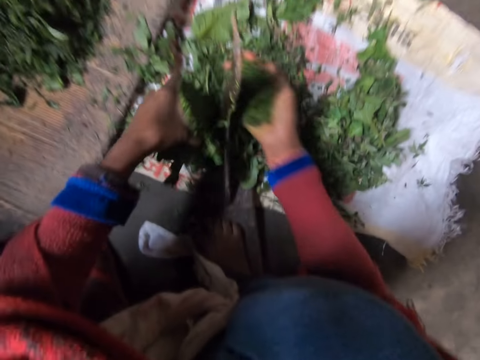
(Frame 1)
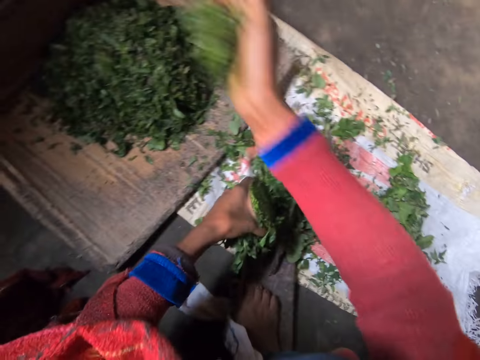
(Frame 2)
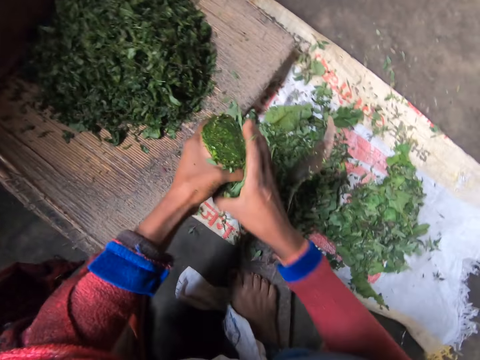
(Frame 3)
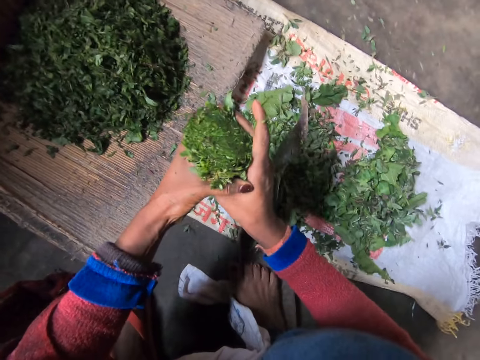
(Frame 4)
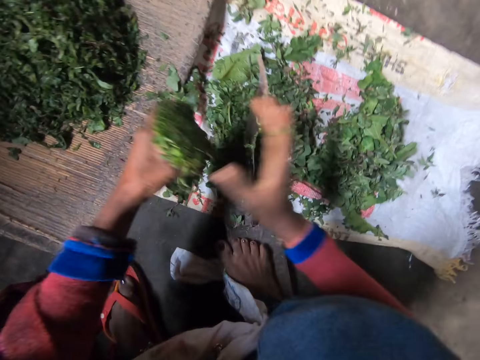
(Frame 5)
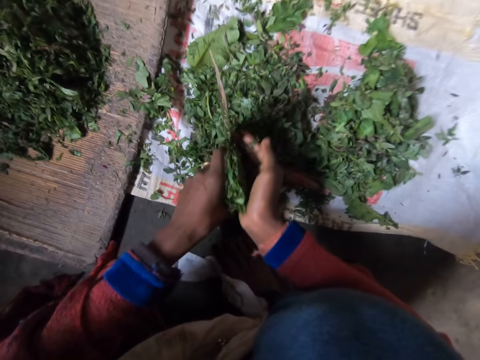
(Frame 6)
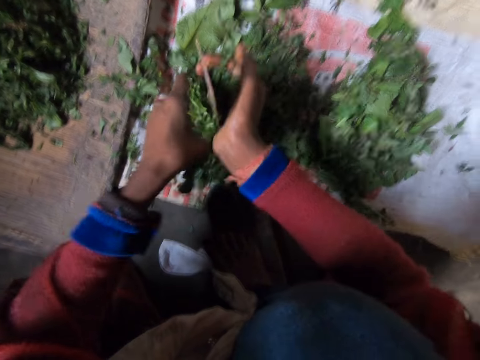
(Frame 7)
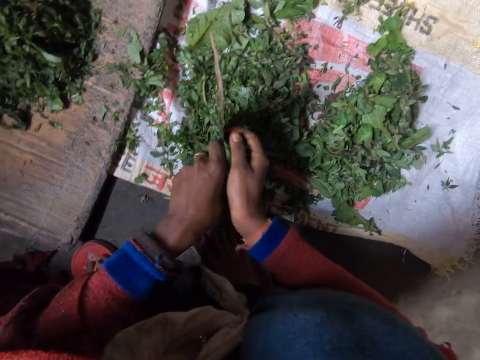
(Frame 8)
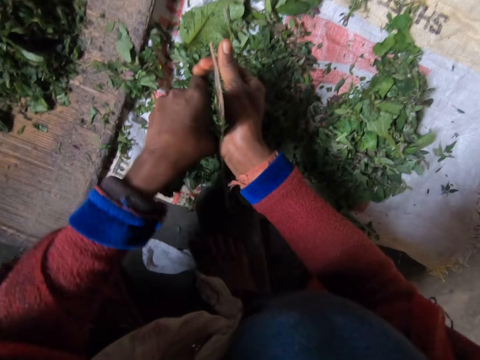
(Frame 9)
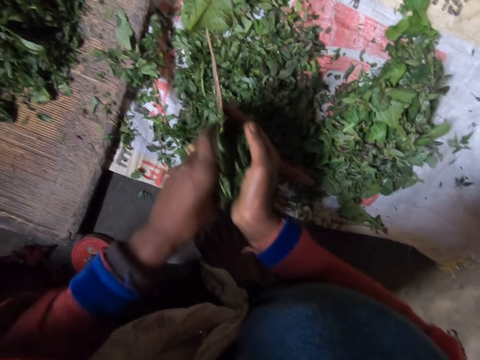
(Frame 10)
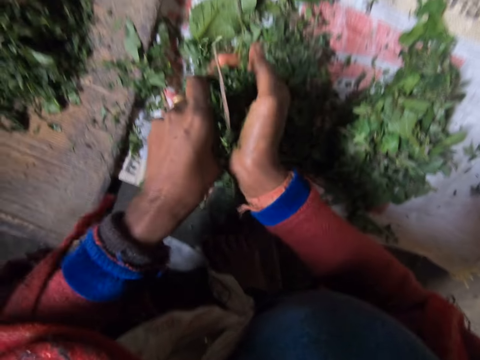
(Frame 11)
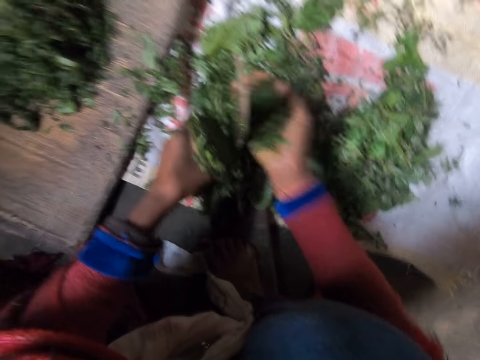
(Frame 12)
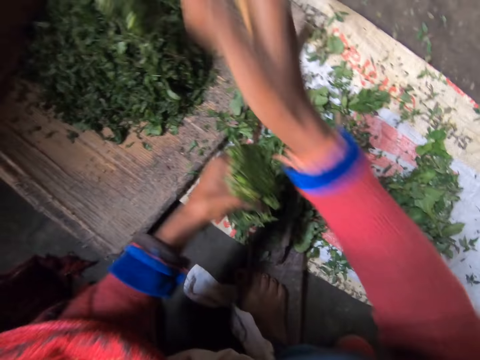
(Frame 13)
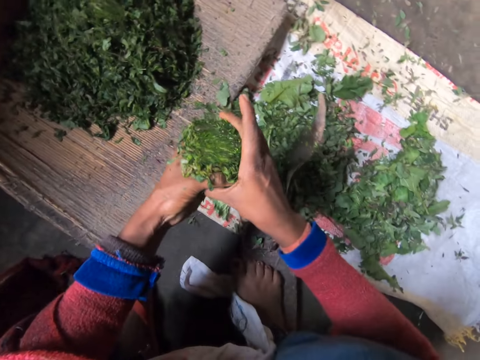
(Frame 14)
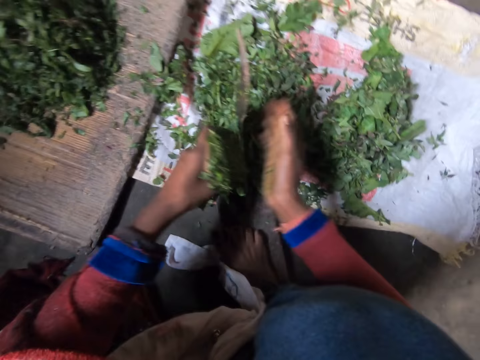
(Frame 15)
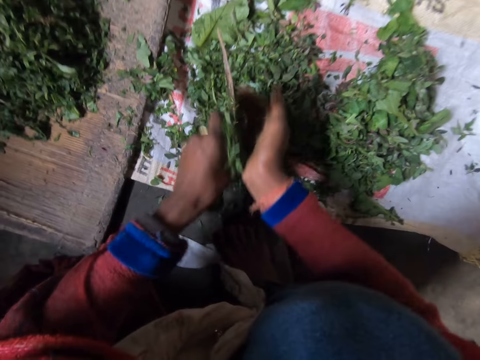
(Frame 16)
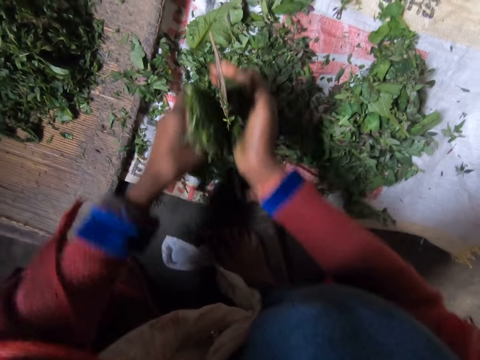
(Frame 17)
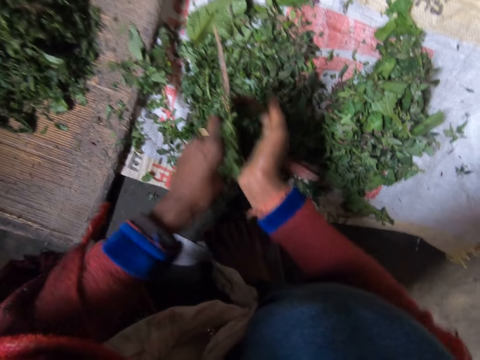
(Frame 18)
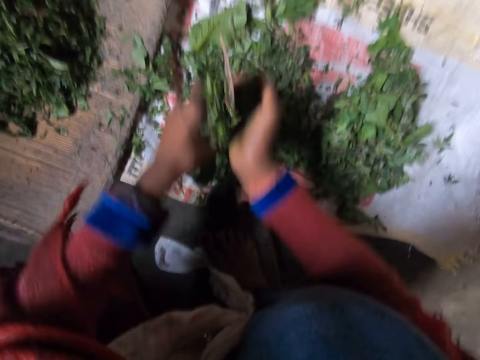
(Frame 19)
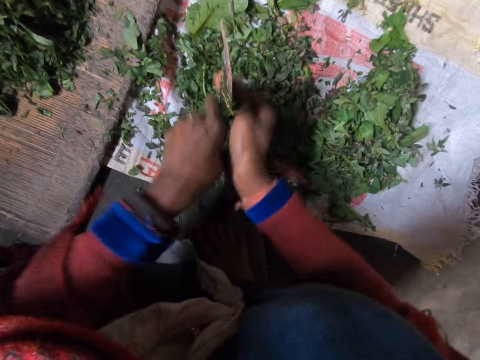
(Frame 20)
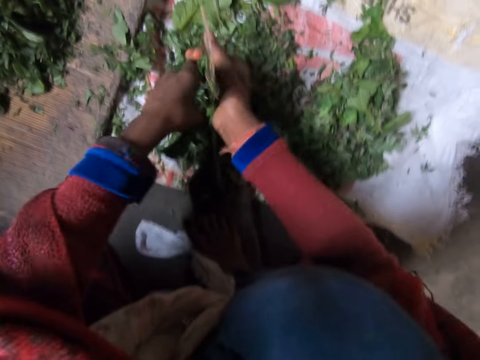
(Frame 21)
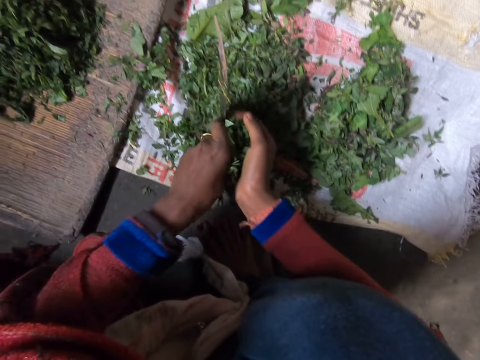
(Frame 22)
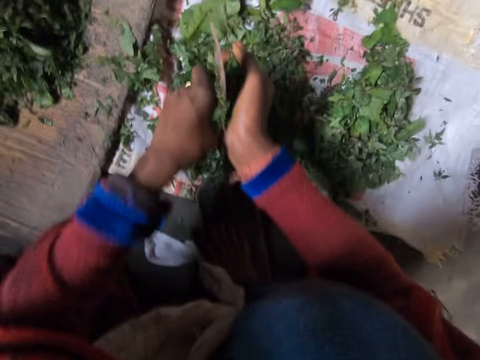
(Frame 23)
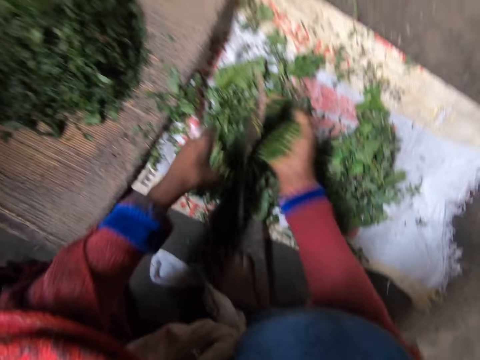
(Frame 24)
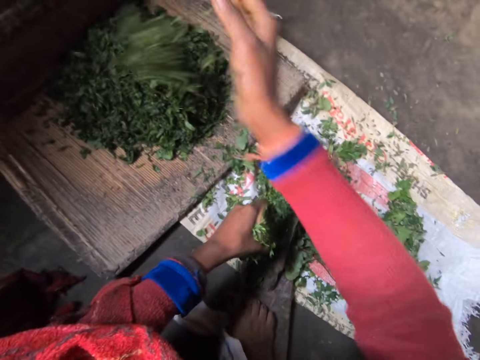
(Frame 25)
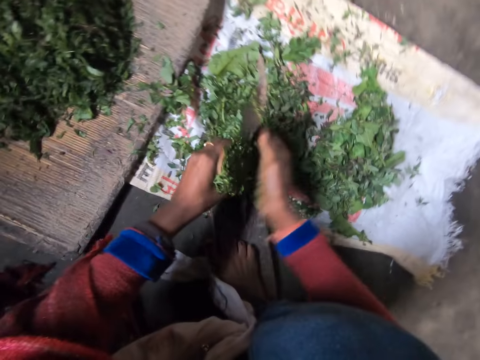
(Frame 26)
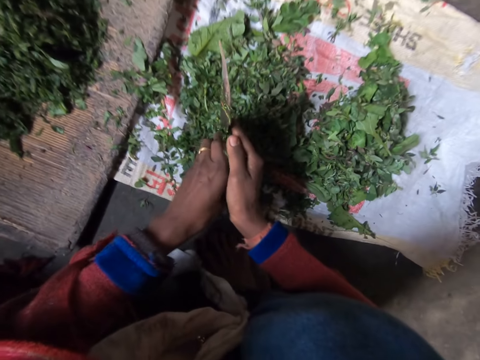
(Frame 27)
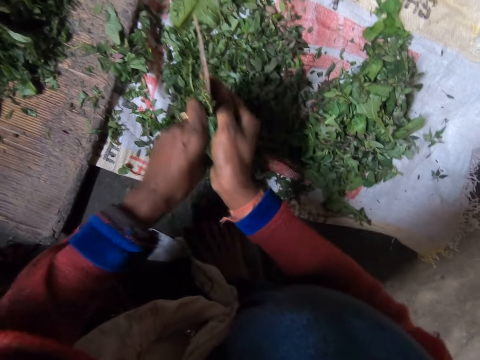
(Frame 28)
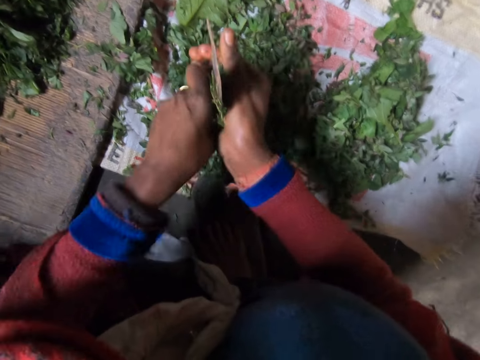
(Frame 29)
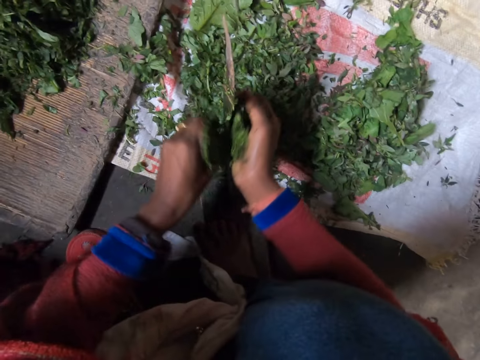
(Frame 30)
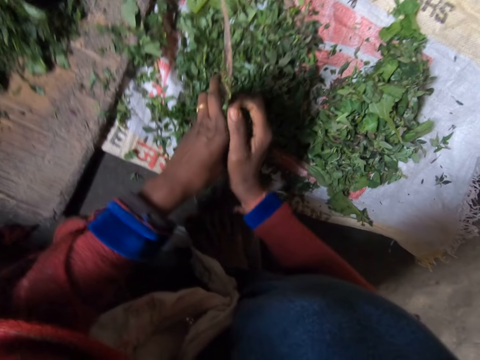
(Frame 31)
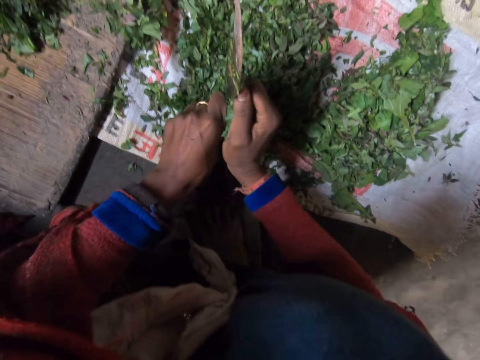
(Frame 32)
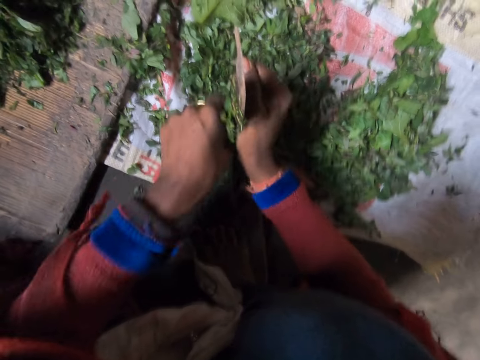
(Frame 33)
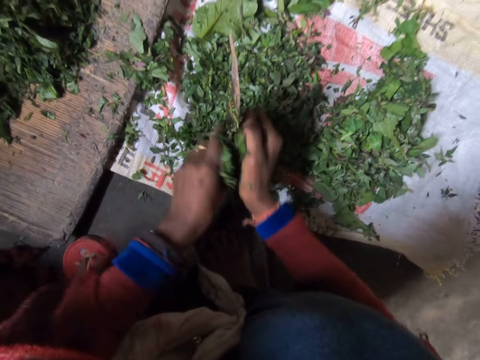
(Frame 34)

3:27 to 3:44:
The camera wearer throws the shredded leaves on the wooden board. They shred the leaves on the blade with a knife, and throw the shredded leaves on the wooden board. They shred the leaves on the blade with a knife, and throw the shredded leaves on the wooden board. They shred the leaves on the blade with a knife.

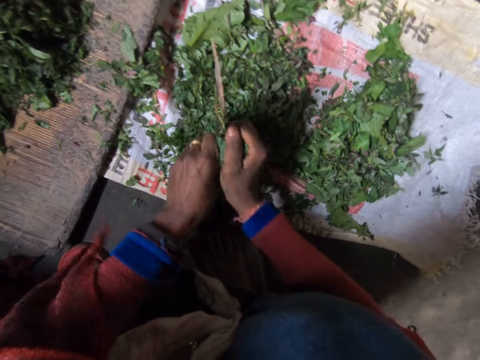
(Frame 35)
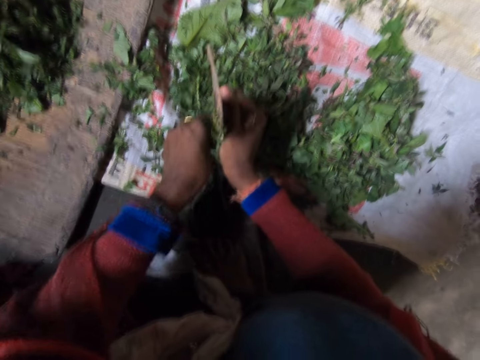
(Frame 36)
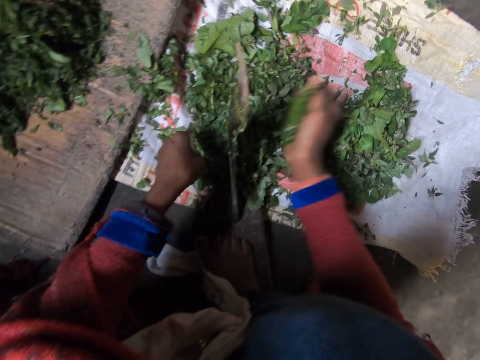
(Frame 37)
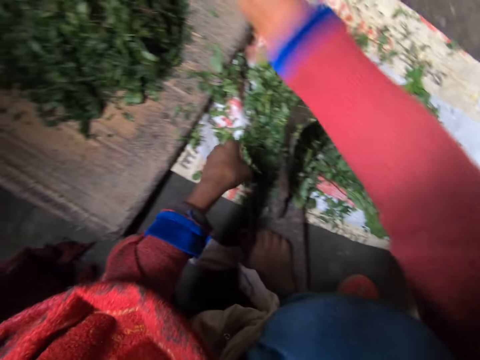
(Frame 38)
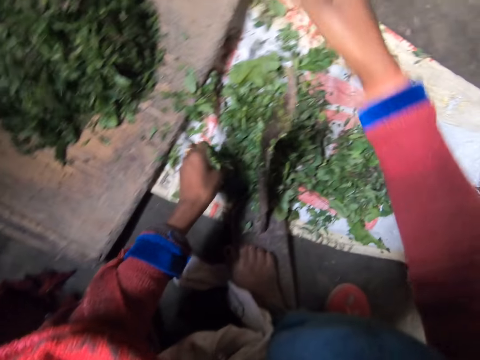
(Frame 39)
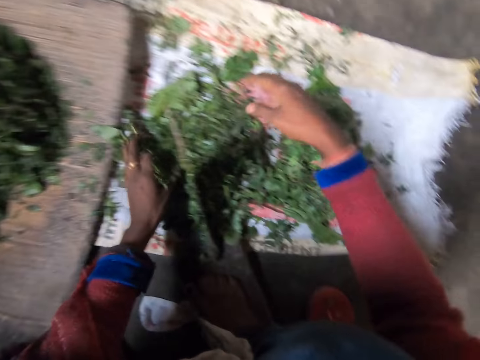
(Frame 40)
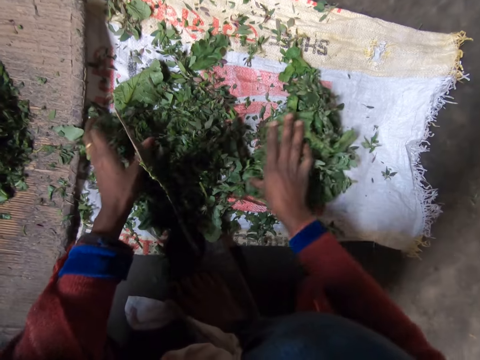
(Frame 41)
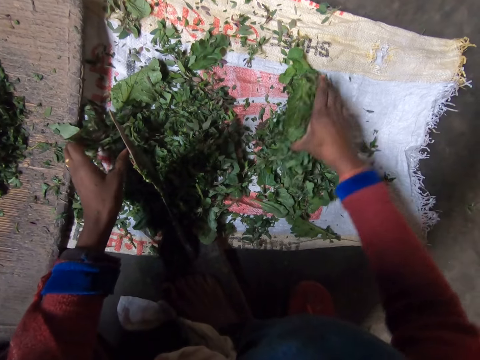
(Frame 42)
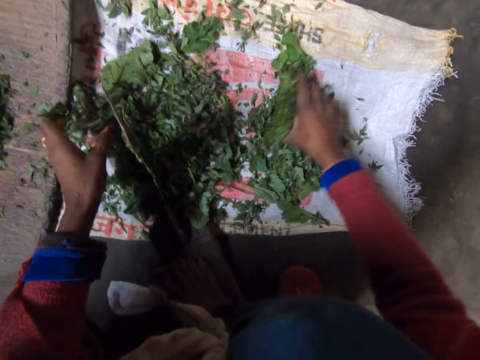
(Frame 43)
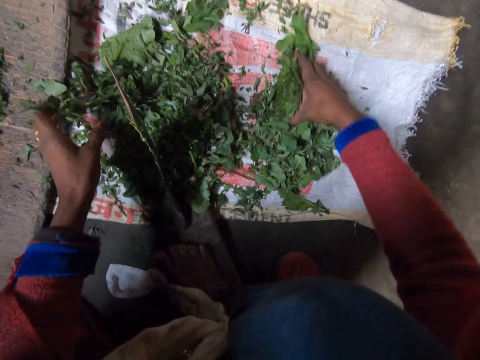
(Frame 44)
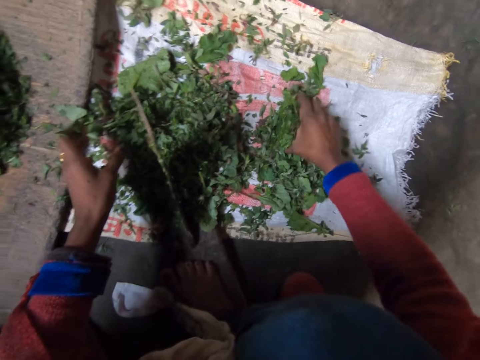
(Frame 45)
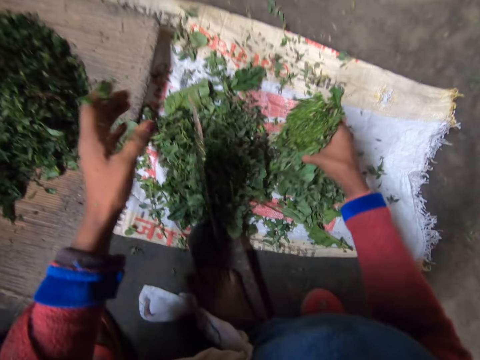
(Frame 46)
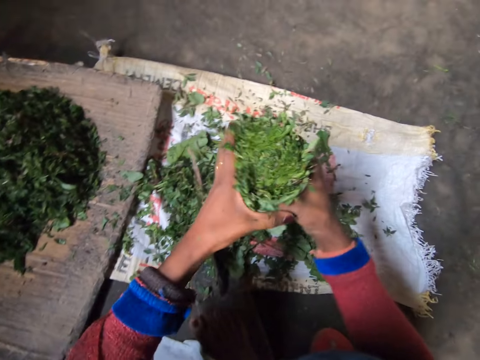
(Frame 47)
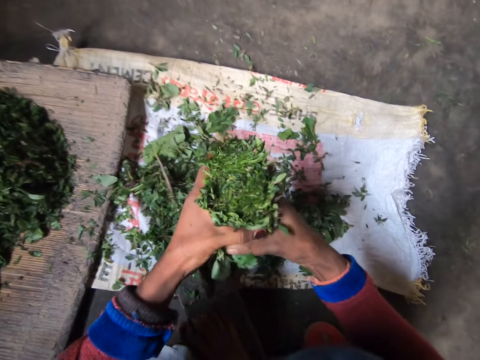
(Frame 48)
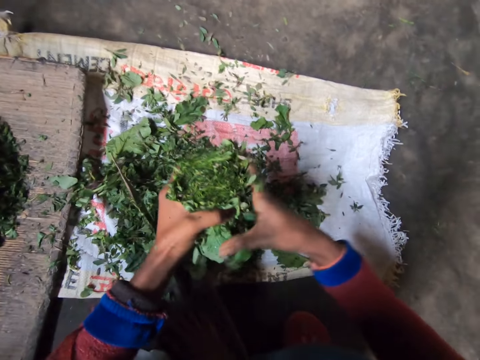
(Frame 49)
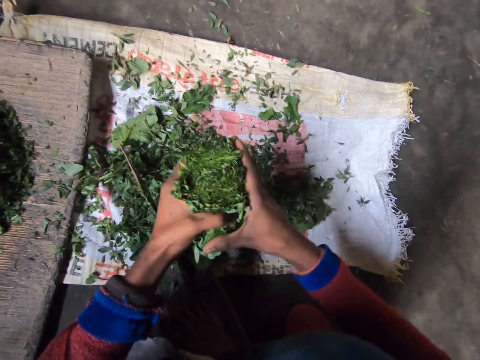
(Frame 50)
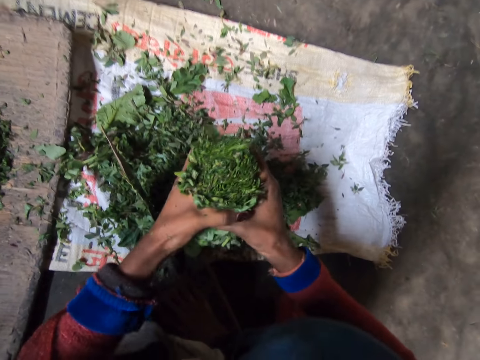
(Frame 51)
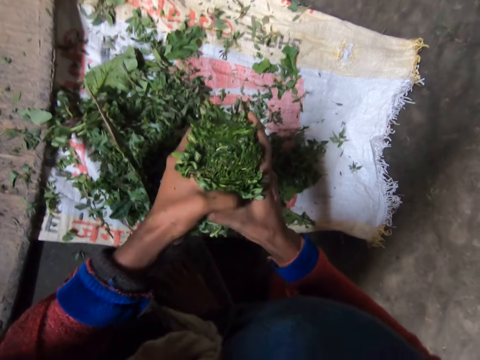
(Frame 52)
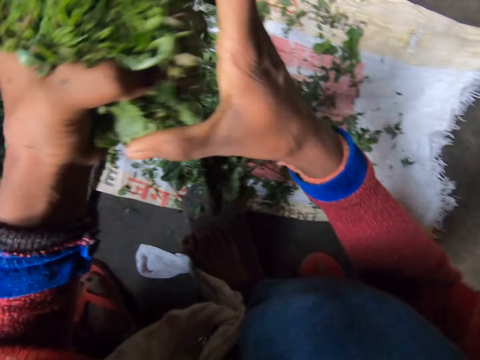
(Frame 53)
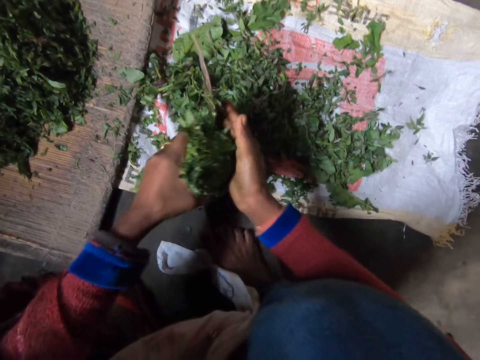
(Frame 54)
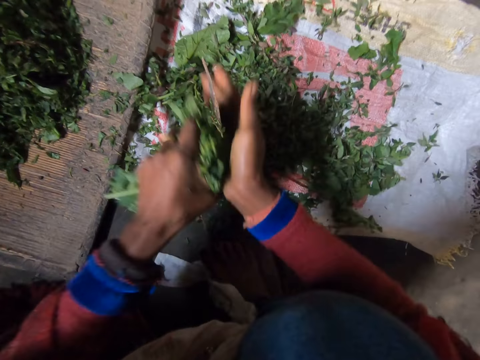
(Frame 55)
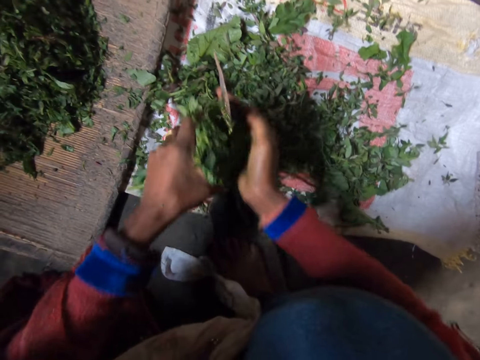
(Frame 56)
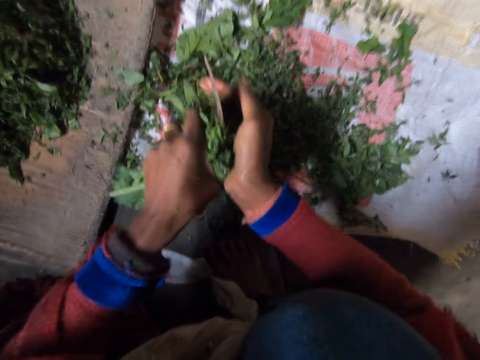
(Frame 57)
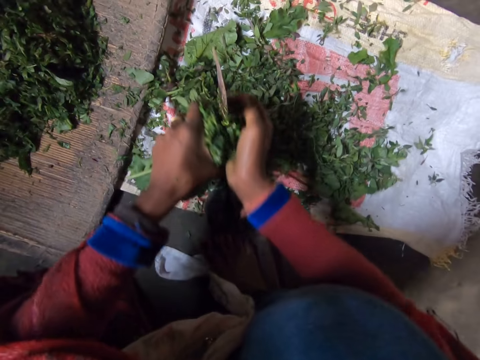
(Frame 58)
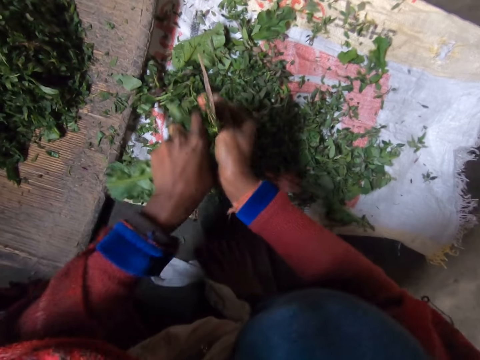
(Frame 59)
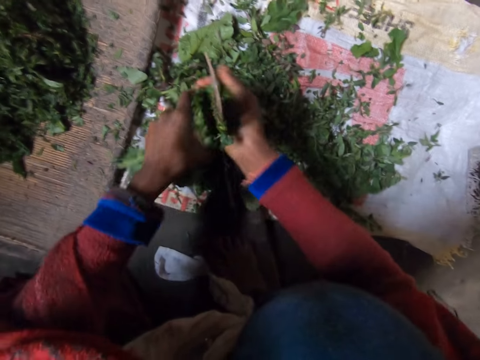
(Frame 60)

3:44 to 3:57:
The camera wearer throws the shredded leaves or greens on the wooden board. They hold the greens together. They pack the leaves on the sack. They shred the leaves on the blade with a knife.
